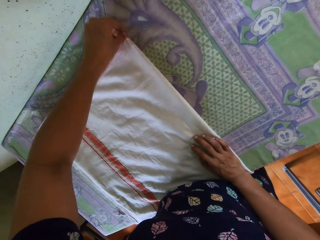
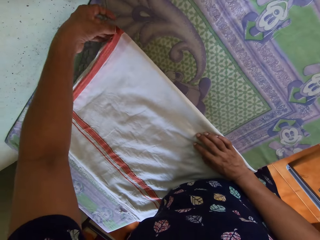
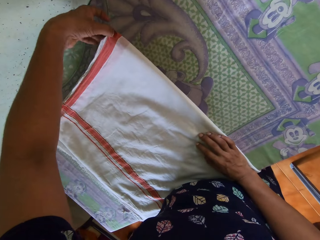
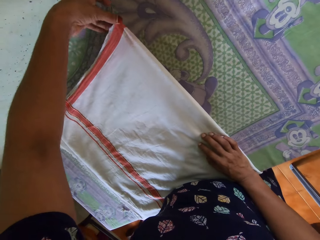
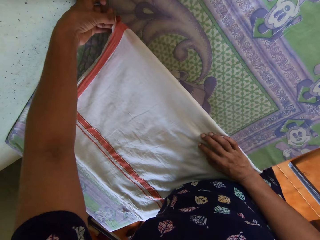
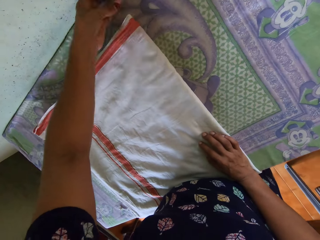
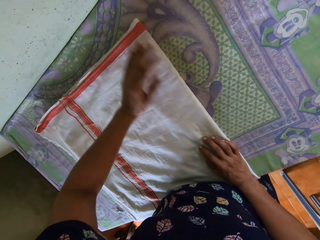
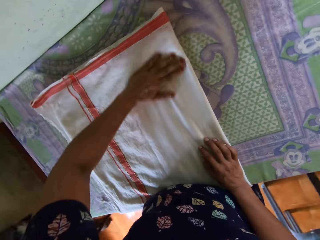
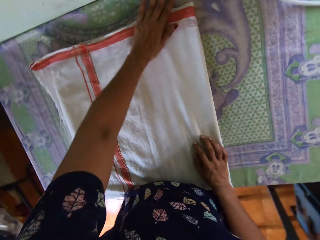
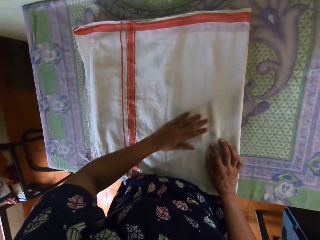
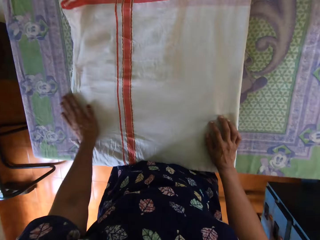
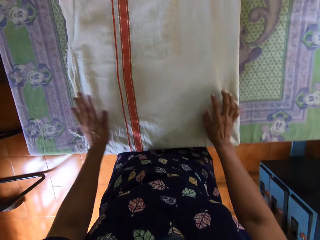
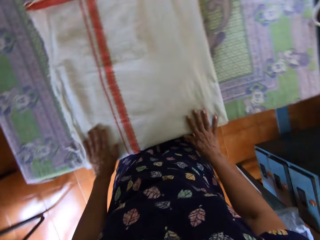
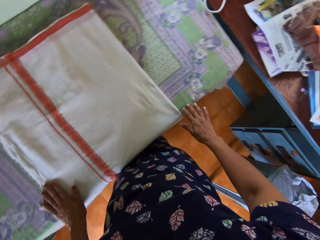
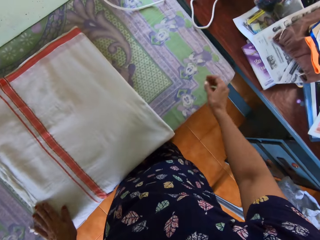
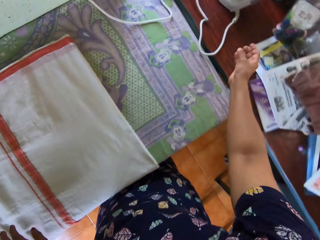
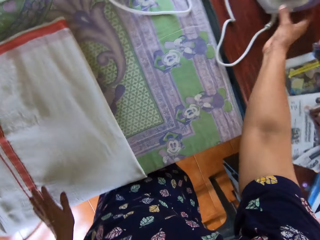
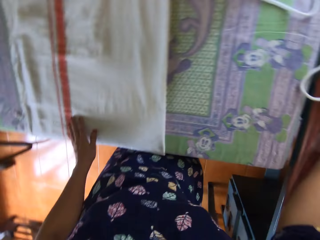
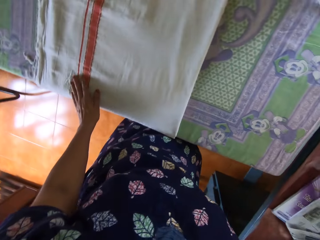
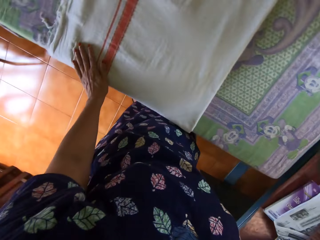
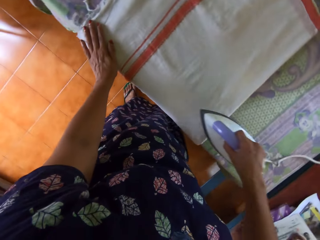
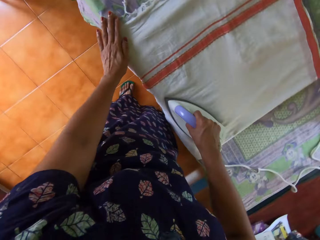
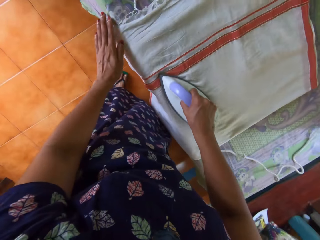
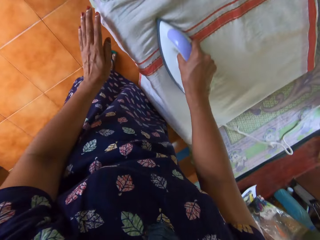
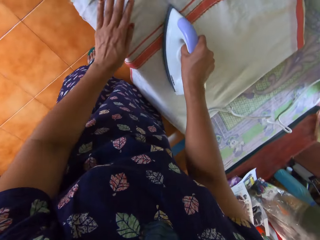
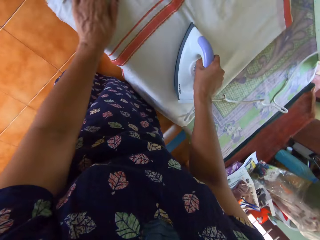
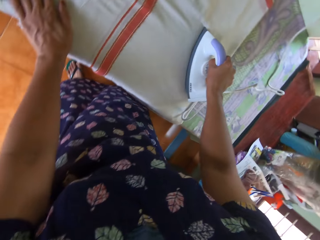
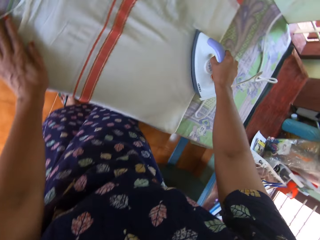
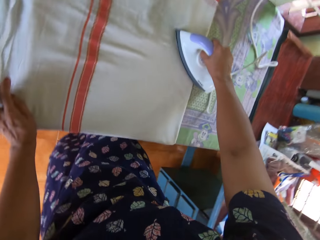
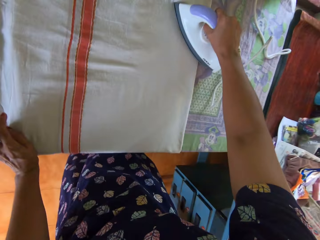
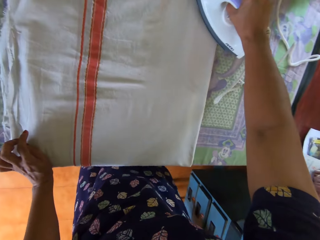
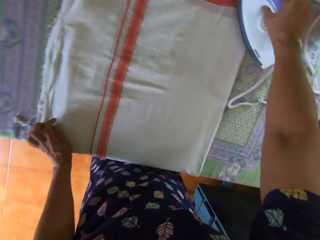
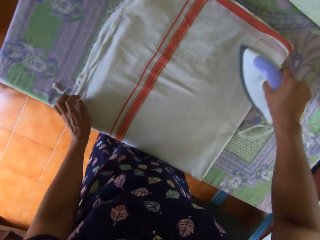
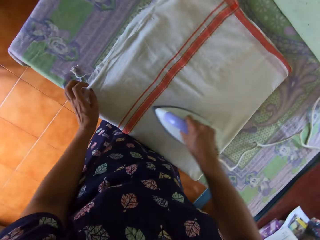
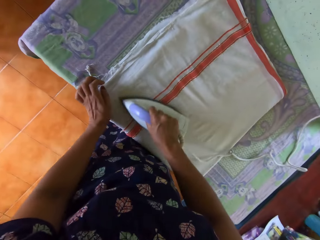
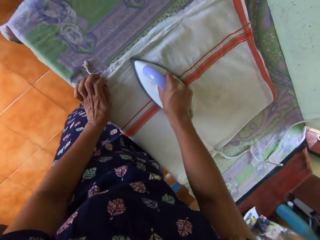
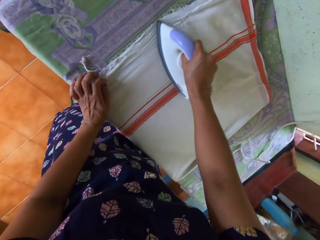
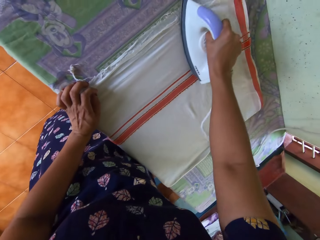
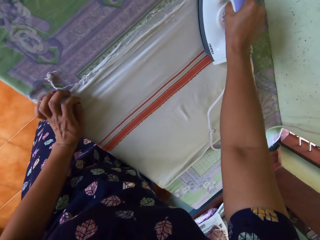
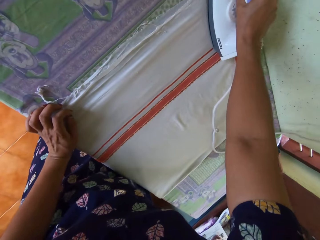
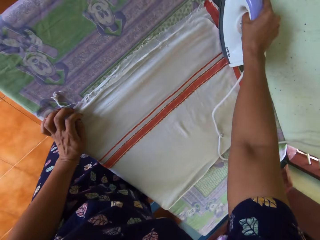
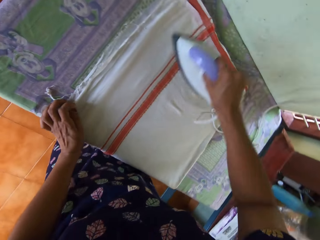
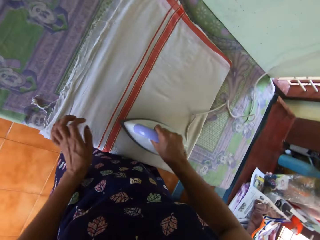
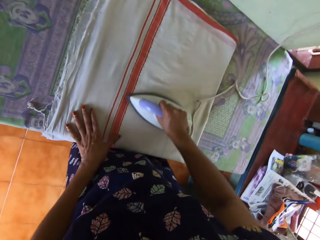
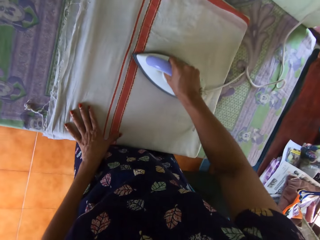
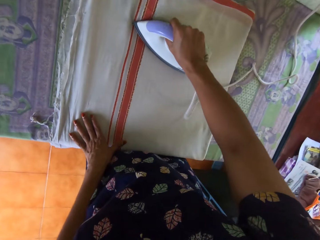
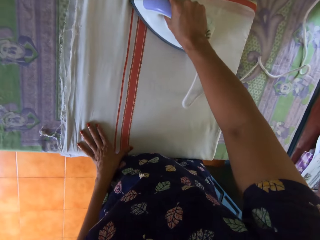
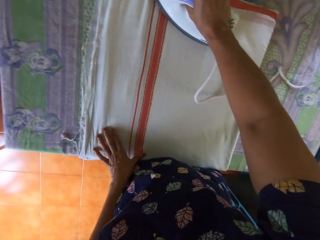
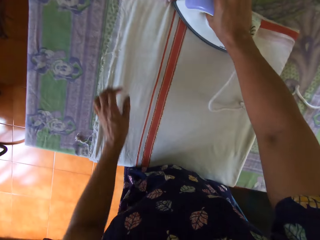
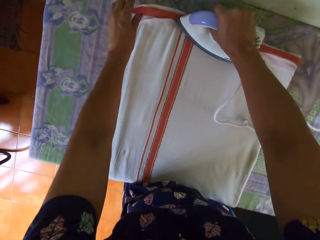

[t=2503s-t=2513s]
The camera wearer places her right hand on the bedsheet. She straightens the bedsheet with her left hand. She straightens the bedsheet on the table with both hands. She picks up the pressing iron from the second table with her right hand. She places the pressing iron on the bedsheet. She straightens the bedsheet with the pressing iron. She touches the bedsheet with her left hand.

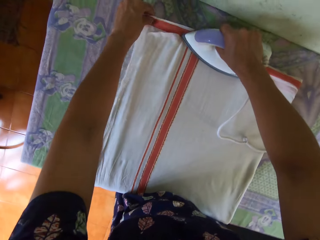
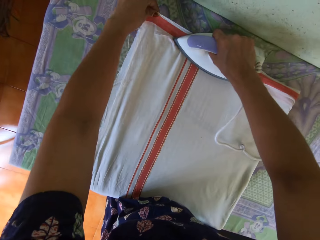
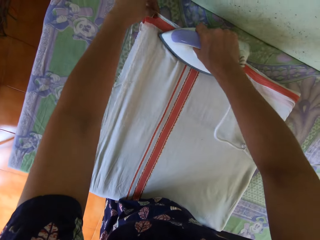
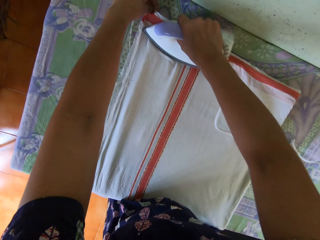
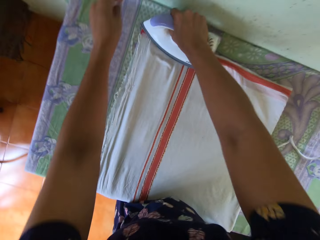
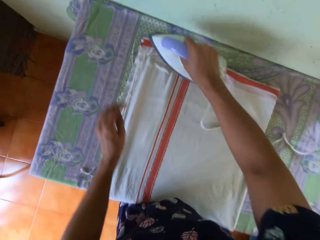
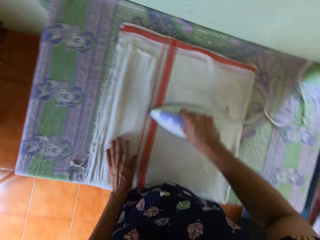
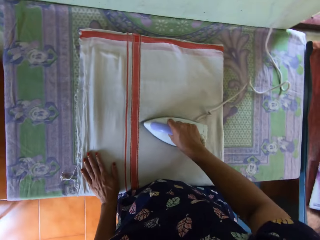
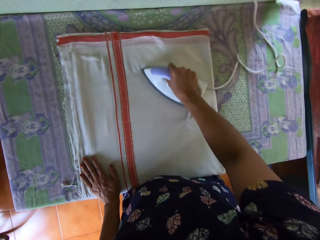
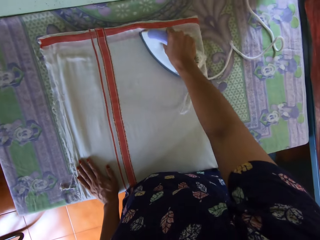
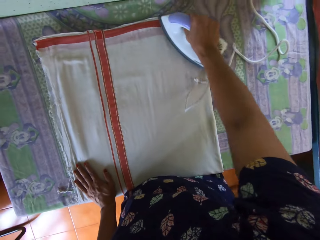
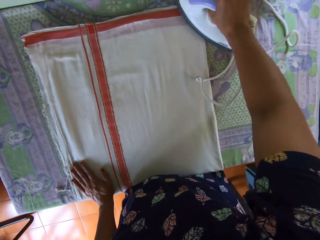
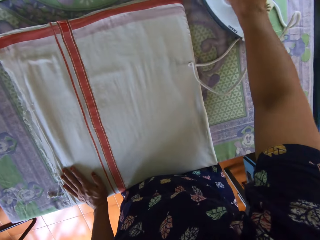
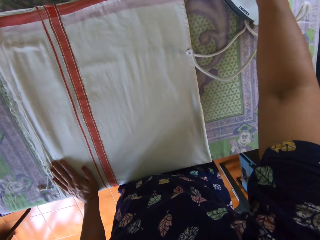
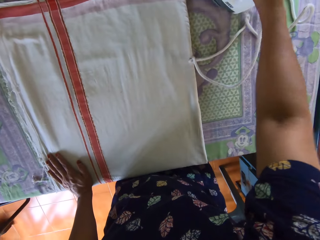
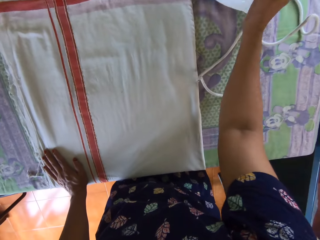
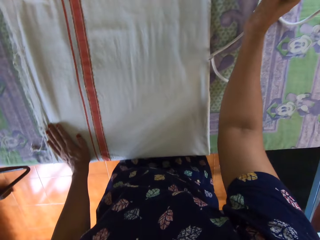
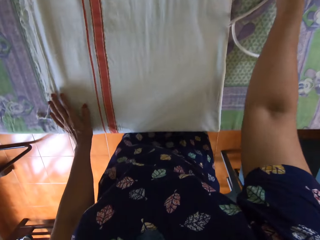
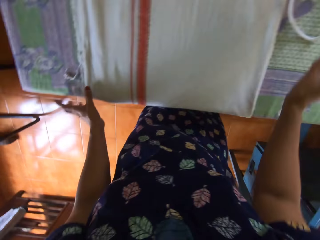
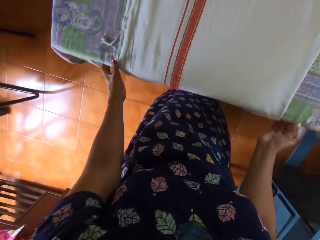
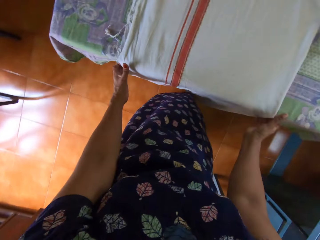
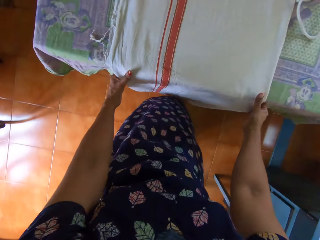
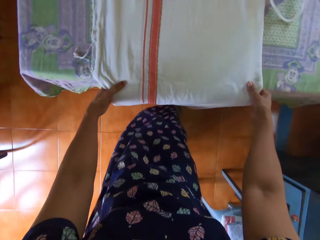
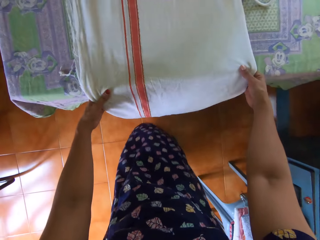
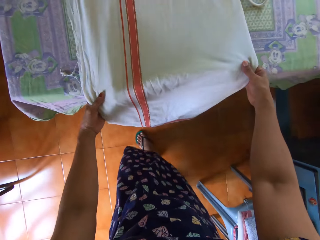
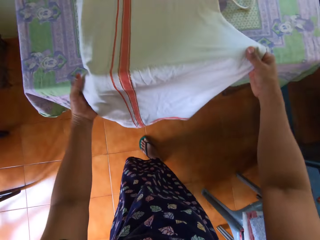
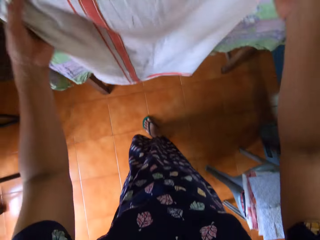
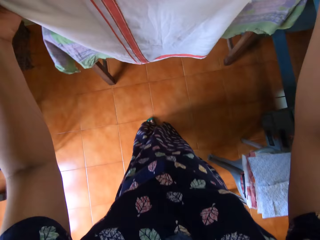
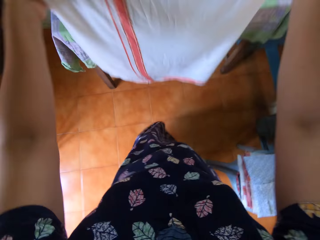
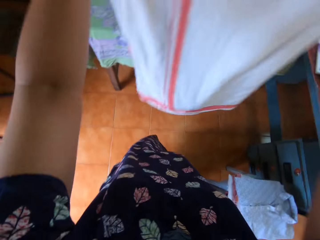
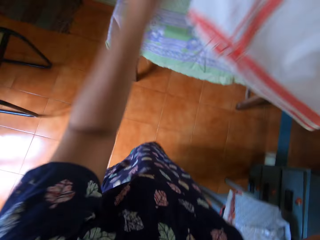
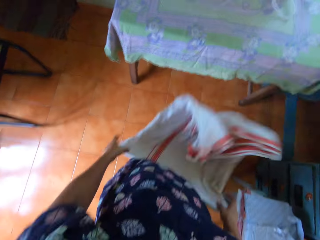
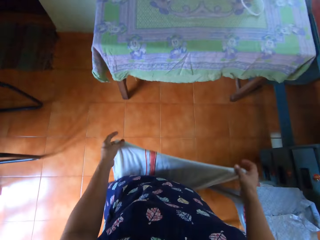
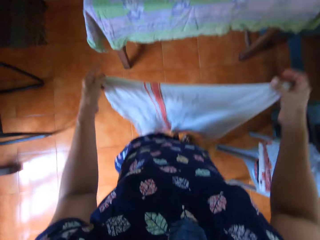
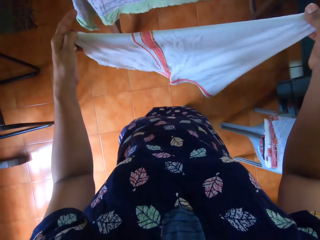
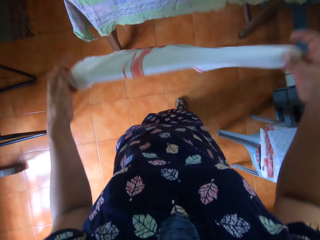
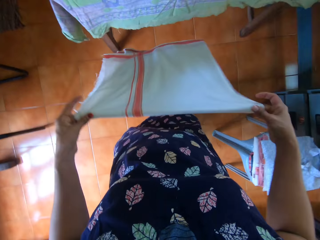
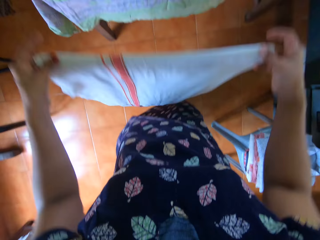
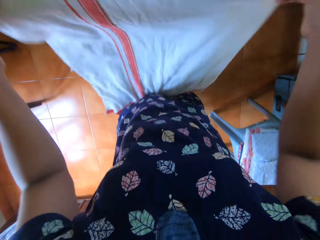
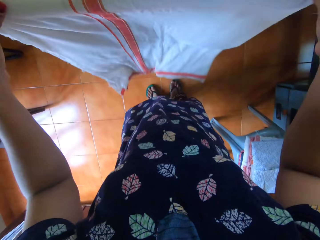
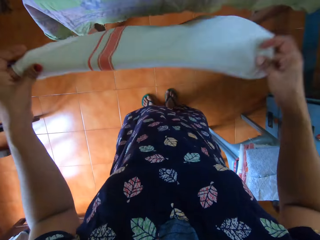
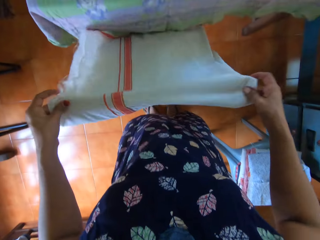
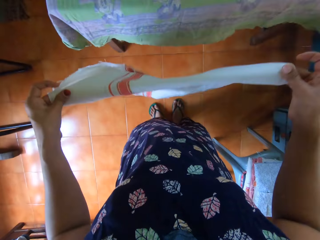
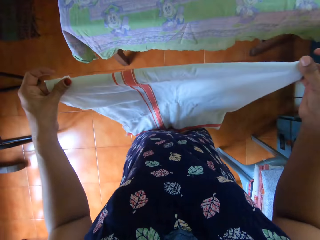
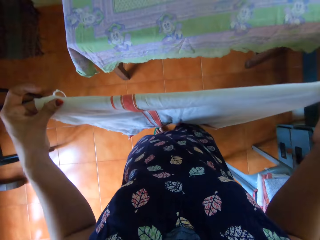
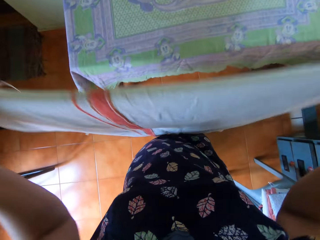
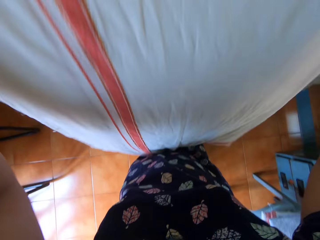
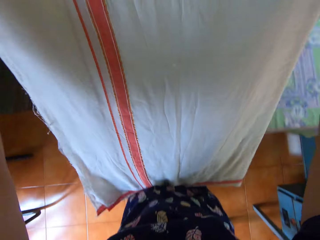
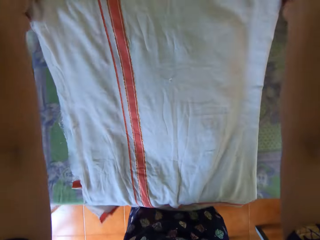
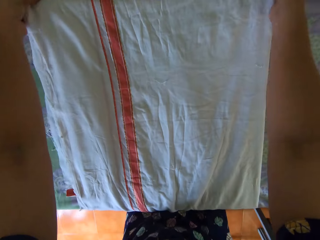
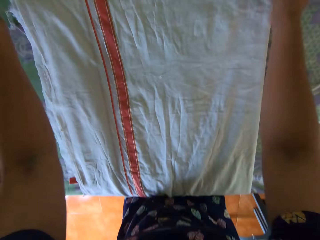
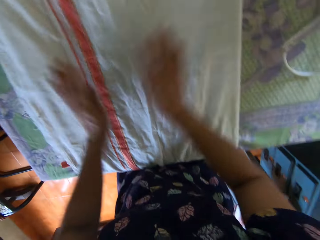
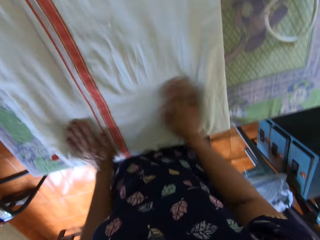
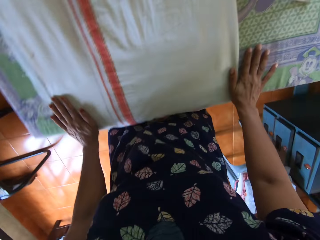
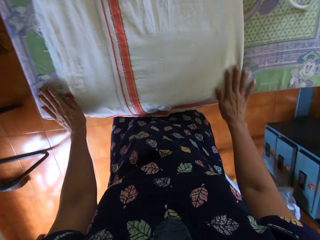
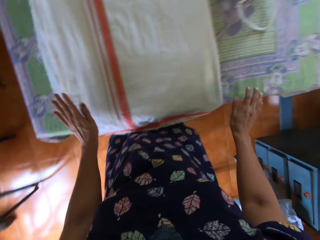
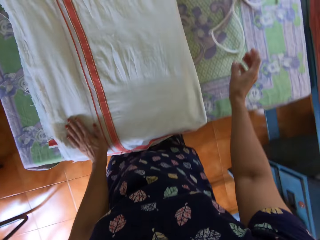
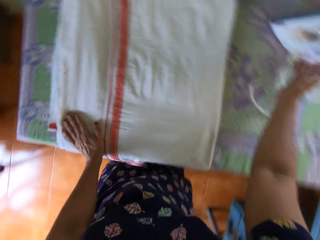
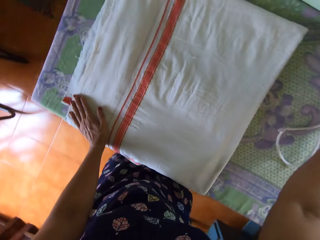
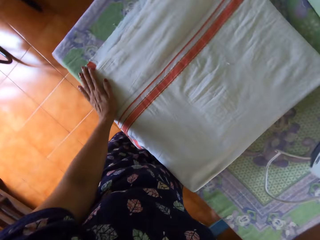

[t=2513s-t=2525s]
The camera wearer adjusts the ends of the bedsheet with her left hand. She touches the cloth. She places her left hand on the bedsheet. She removes the wrinkles on the cloth with the iron box or pressing iron. She drops the pressing iron on the table with her right hand. She picks up the bedsheet from the table with both hands. She folds the bedsheet with both hands. She flaps the bedsheet with both hands. She places the unironed part of the folded bedsheet on the table with both hands. She places both hands on the bedsheet.
